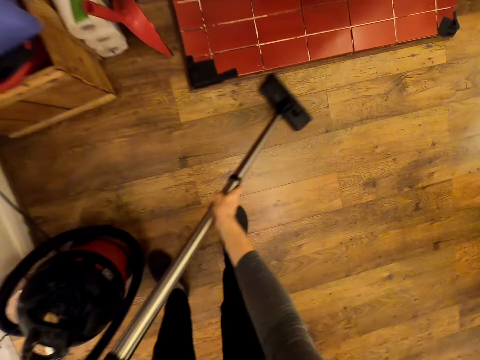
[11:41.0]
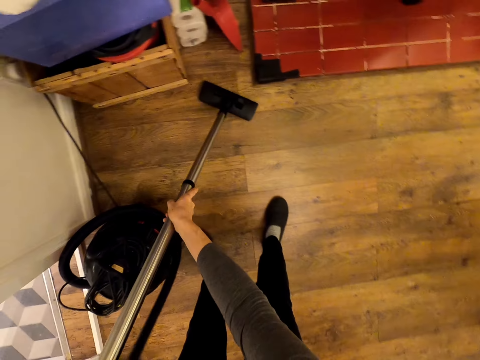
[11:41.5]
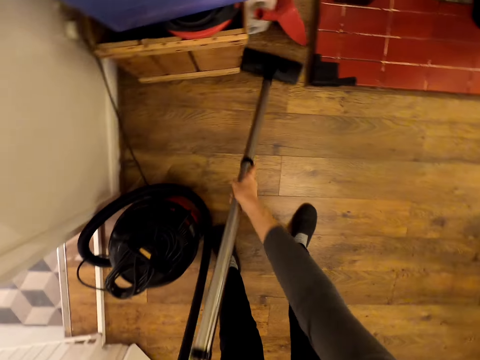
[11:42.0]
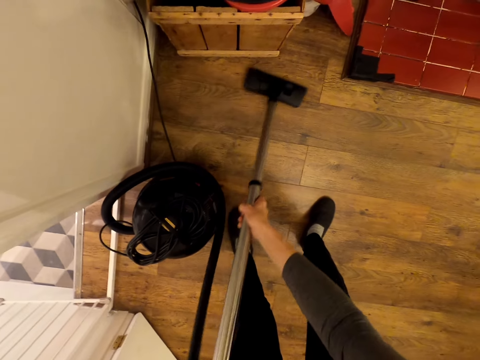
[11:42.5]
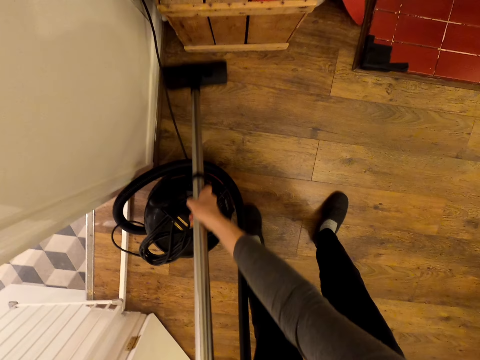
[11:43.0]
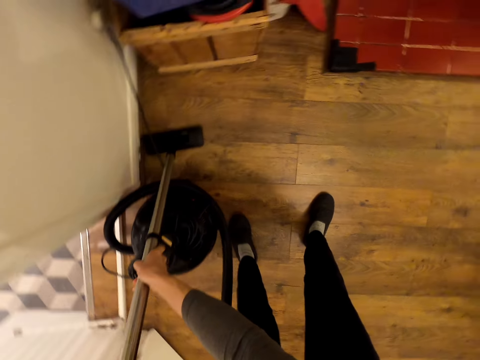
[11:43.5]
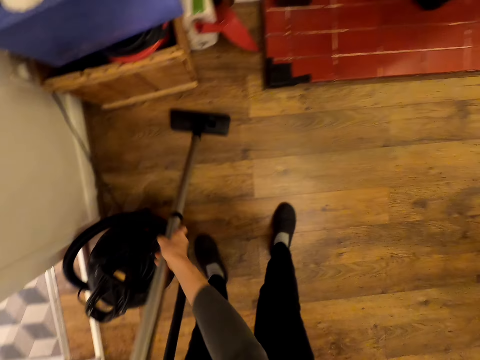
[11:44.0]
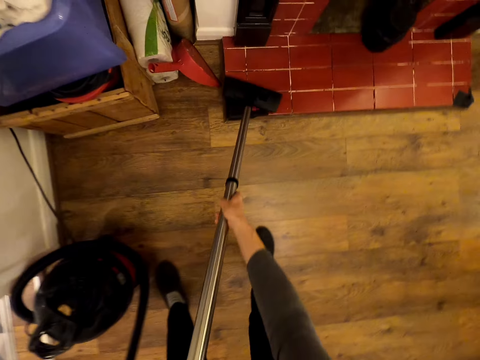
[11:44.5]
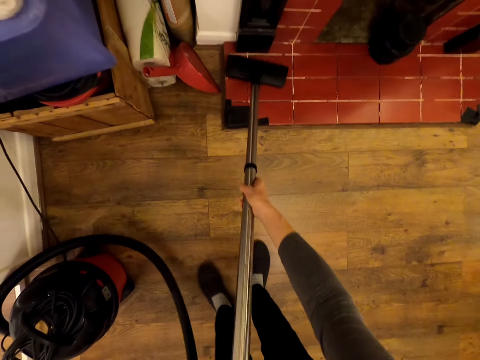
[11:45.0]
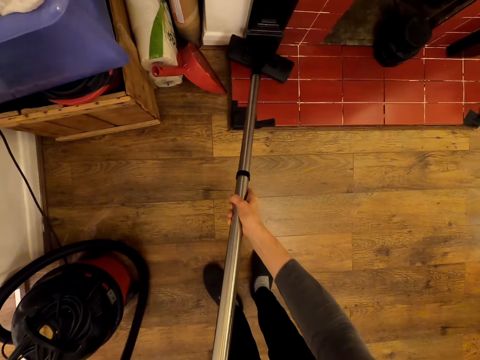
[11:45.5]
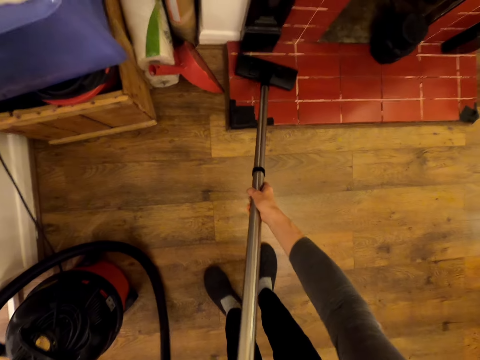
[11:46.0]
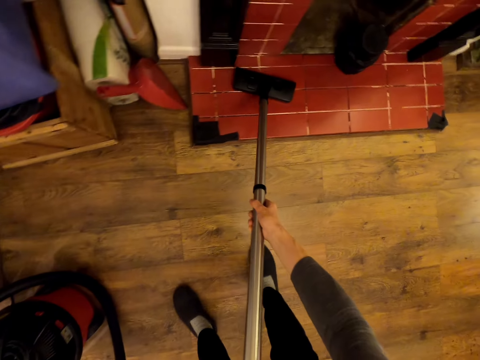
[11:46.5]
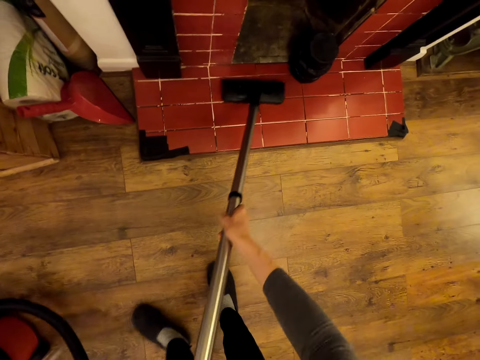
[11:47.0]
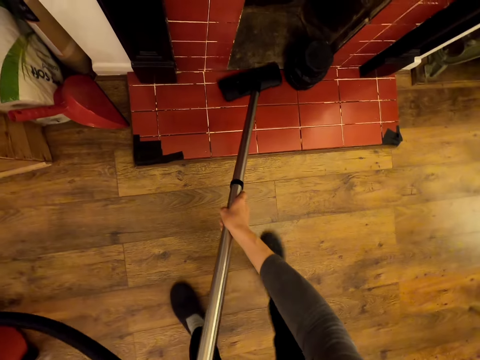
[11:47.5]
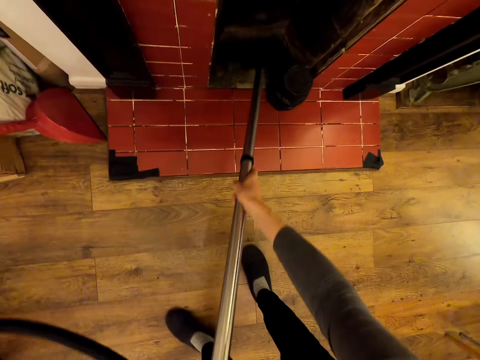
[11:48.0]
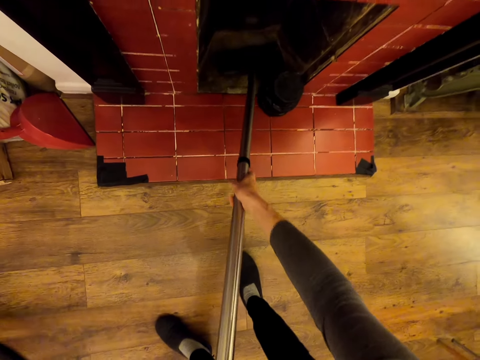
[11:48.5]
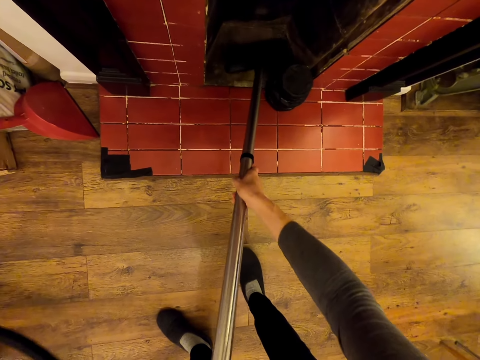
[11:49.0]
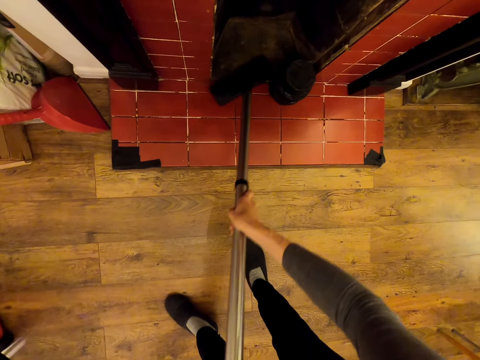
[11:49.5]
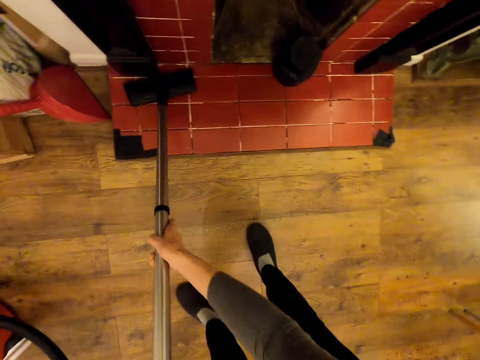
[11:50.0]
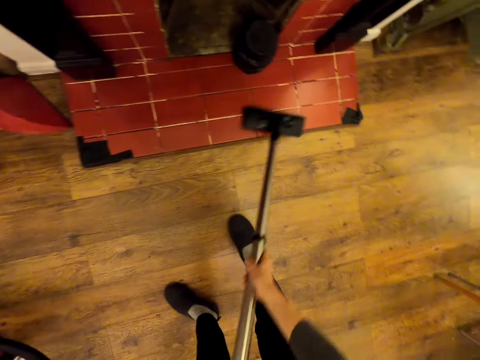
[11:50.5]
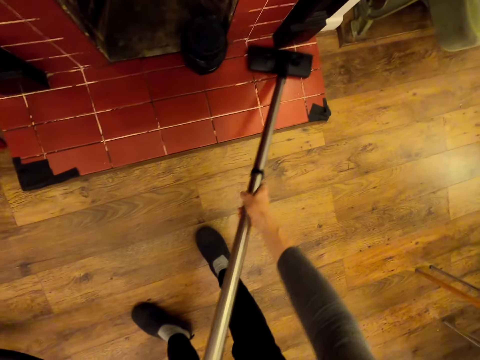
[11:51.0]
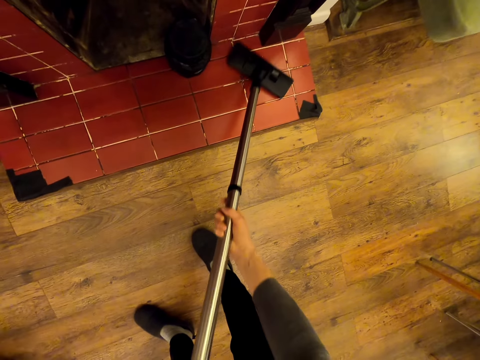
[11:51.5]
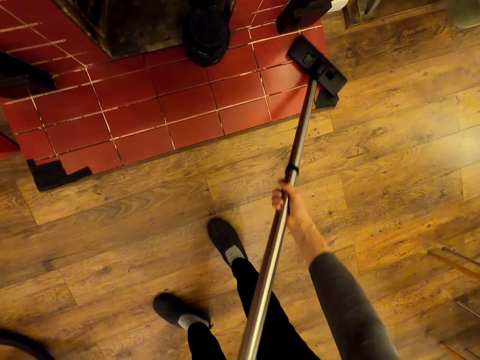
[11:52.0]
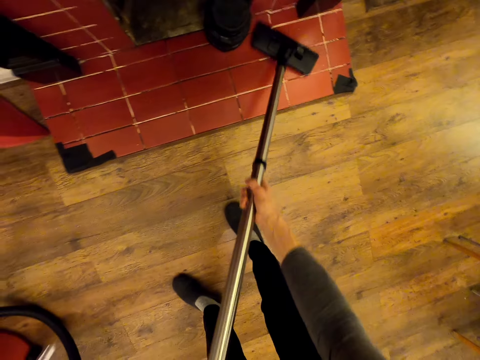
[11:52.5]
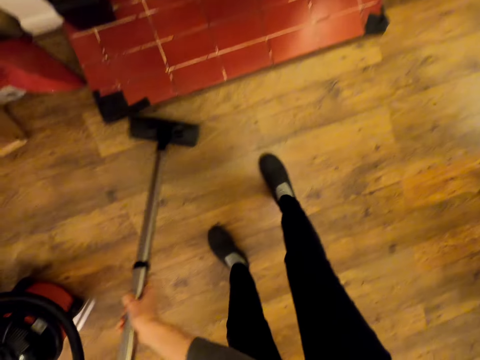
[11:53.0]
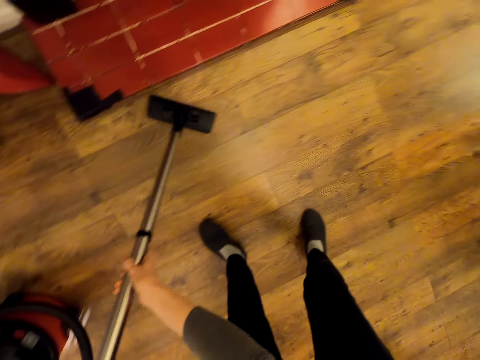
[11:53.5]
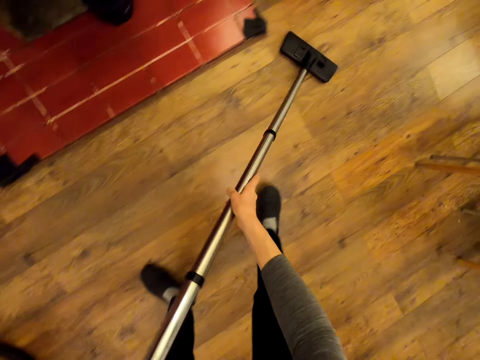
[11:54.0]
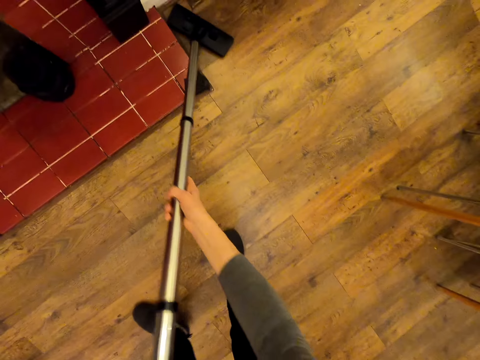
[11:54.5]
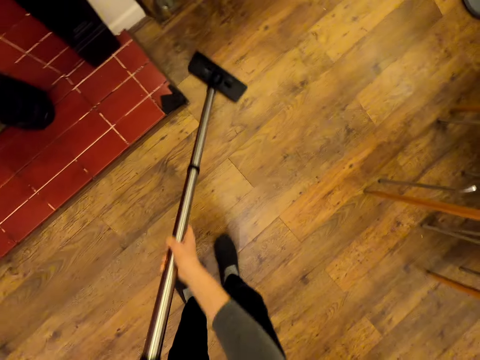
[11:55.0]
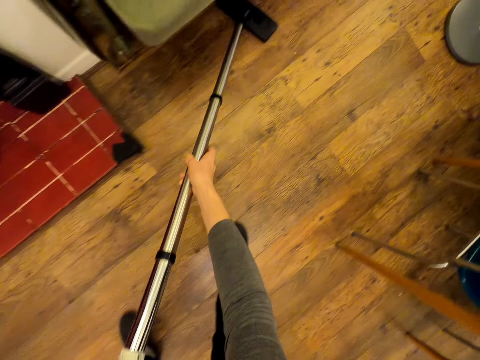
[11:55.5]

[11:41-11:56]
The camera wearer cleans the room. They clean the floor.

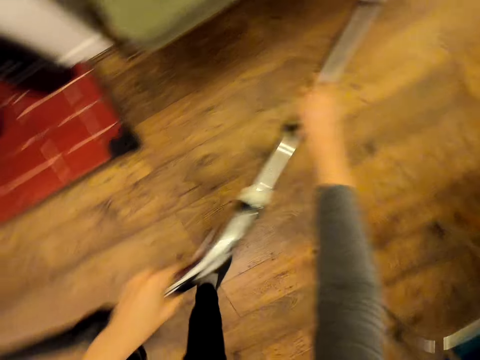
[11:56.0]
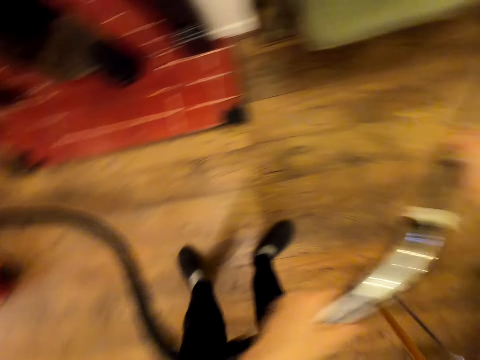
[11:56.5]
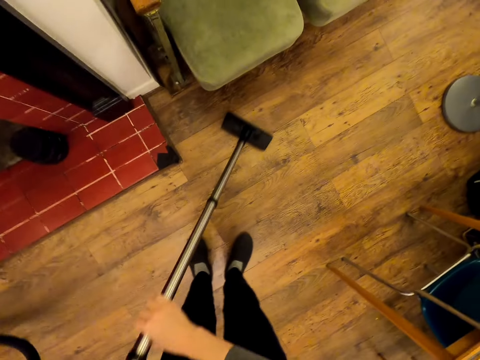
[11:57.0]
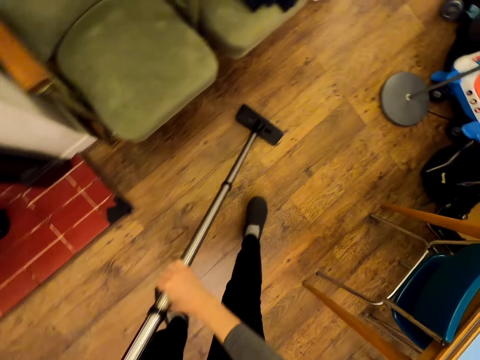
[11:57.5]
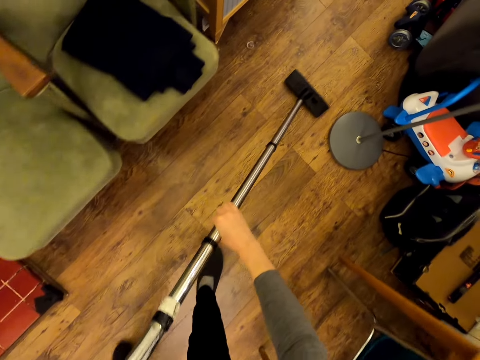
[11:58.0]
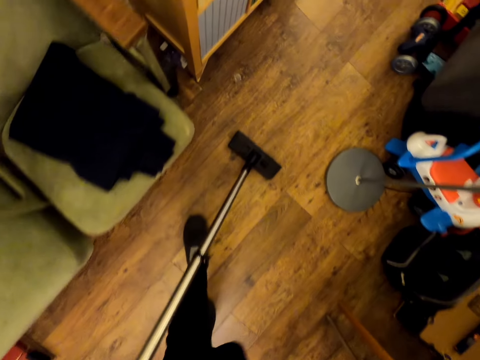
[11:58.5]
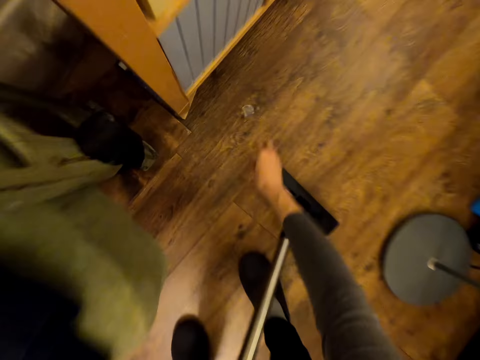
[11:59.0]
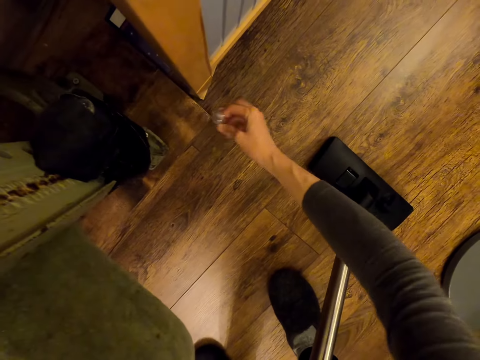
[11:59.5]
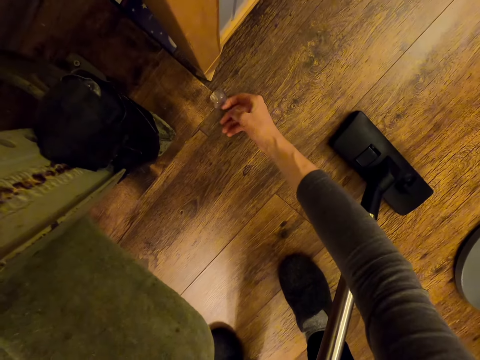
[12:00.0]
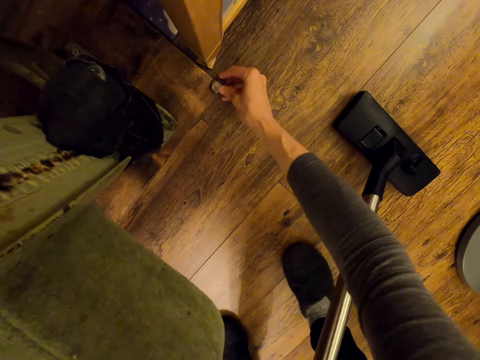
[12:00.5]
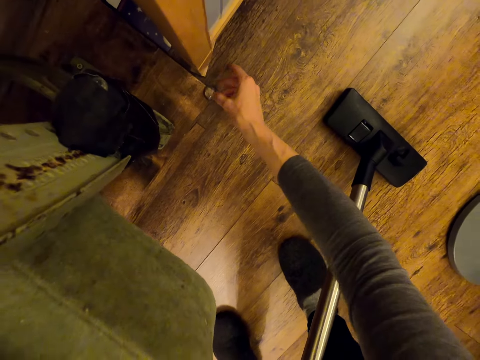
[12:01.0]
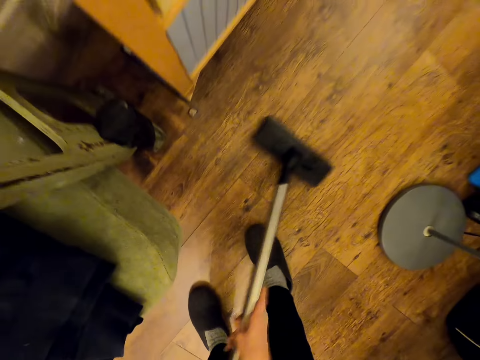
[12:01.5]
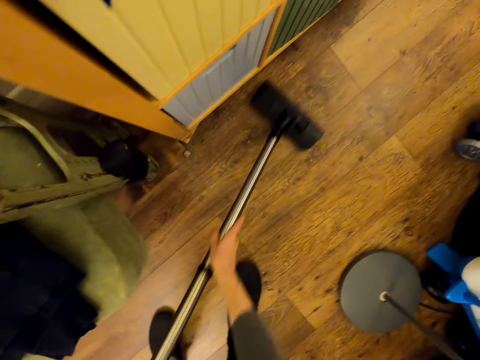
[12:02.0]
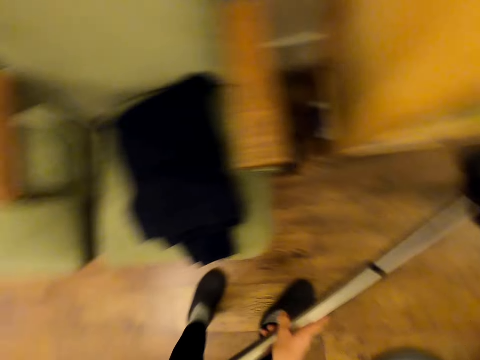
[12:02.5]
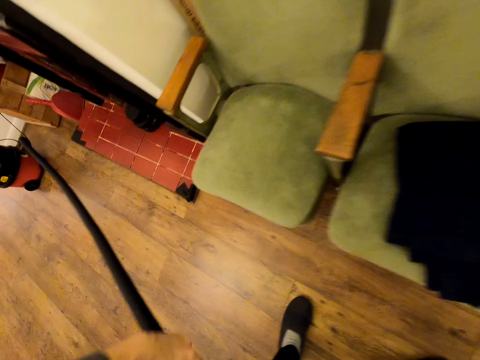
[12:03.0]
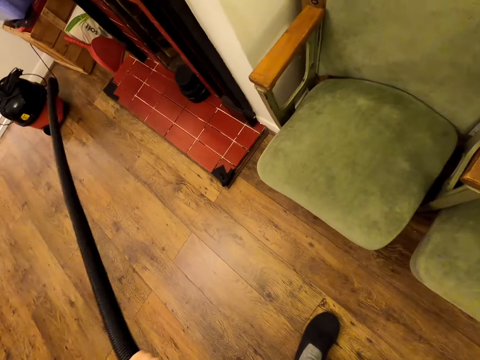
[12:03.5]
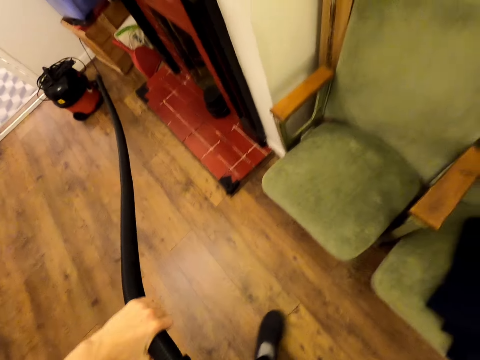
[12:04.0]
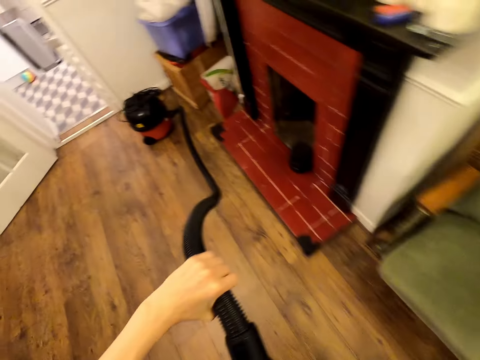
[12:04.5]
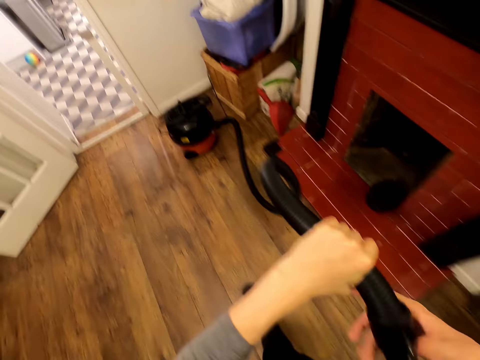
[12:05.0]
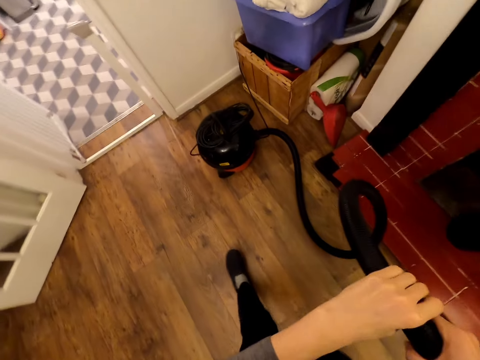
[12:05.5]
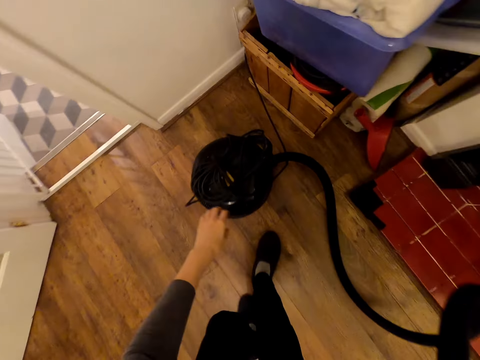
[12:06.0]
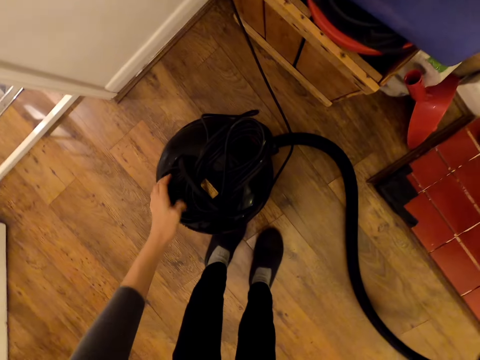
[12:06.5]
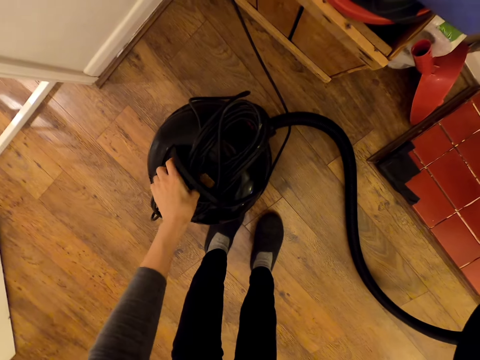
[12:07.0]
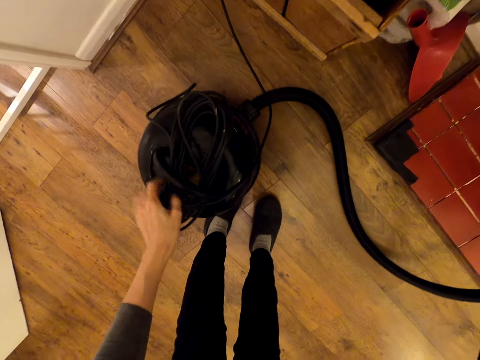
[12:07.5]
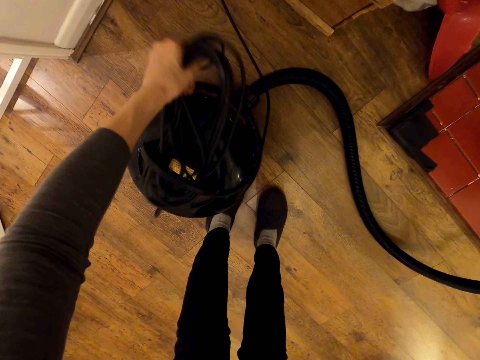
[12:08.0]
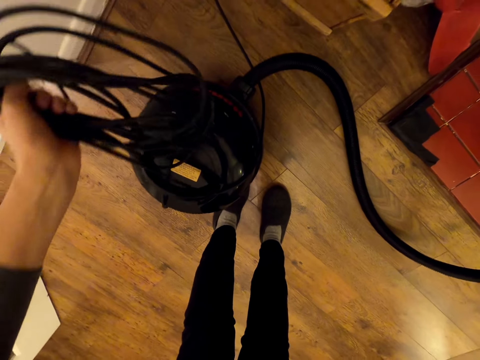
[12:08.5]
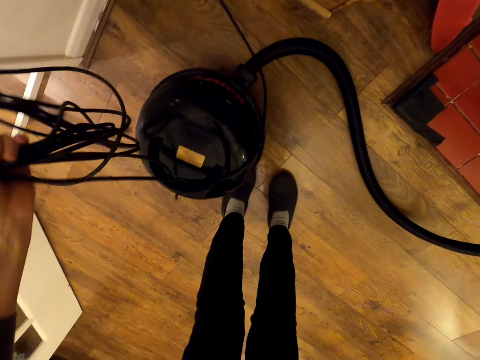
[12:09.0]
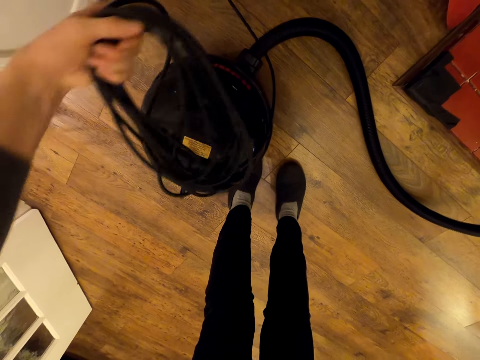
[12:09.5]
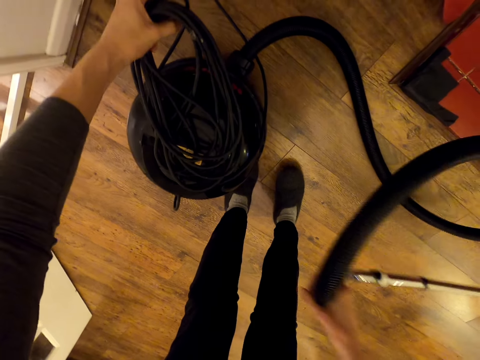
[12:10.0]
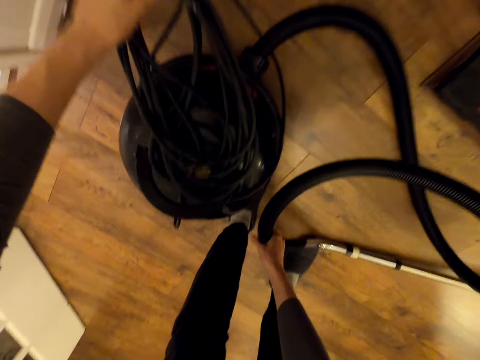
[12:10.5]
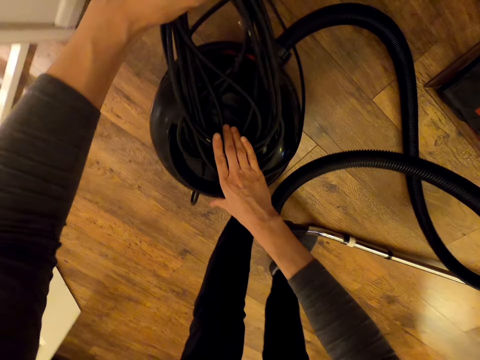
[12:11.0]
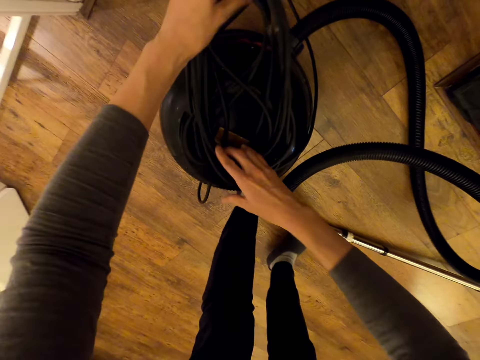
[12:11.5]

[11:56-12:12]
The camera wearer picks up something. They fix the object on the floor. They clean the room. They unfold the vacuum cleaner pipe. They remove the vacuum cleaner wires.
